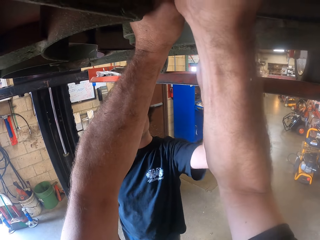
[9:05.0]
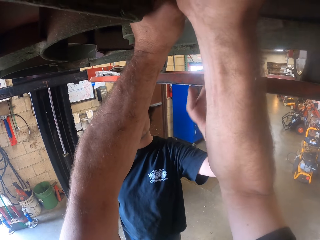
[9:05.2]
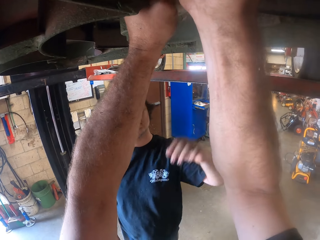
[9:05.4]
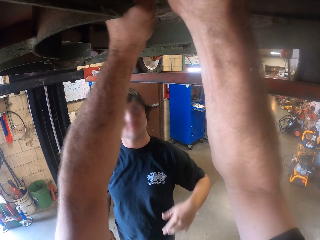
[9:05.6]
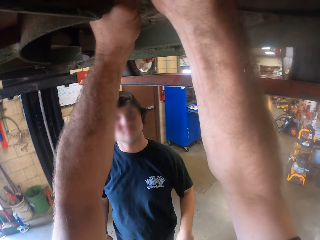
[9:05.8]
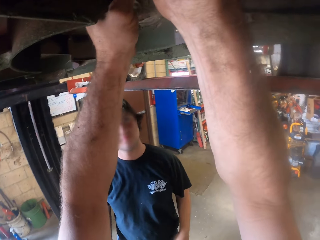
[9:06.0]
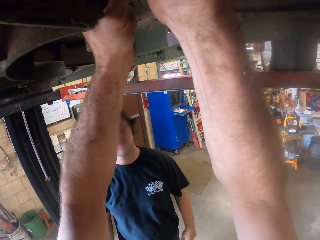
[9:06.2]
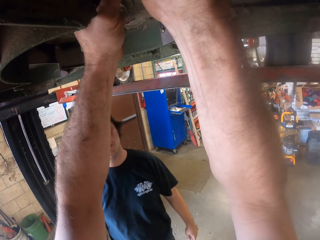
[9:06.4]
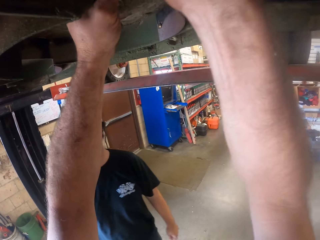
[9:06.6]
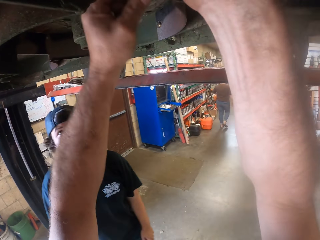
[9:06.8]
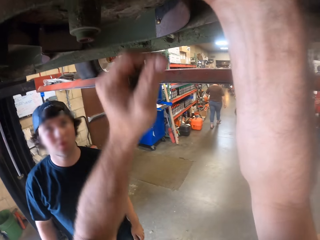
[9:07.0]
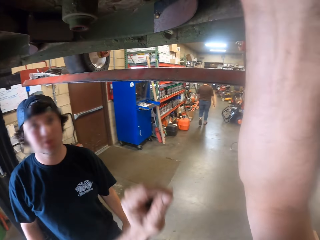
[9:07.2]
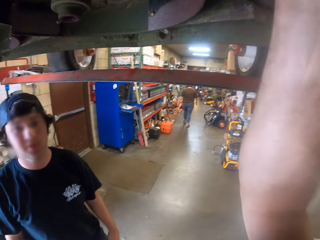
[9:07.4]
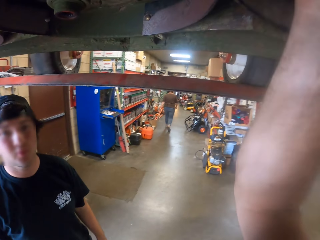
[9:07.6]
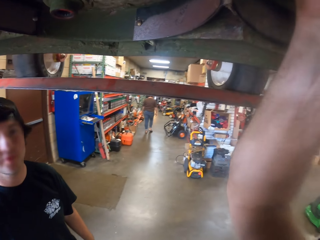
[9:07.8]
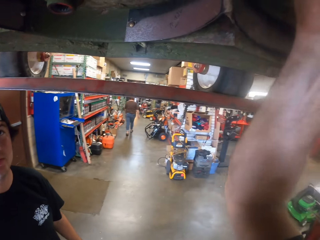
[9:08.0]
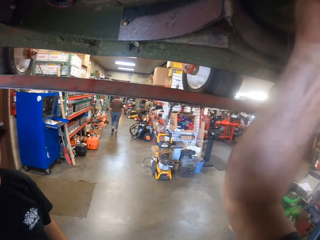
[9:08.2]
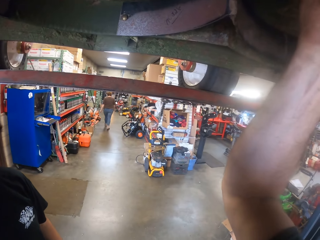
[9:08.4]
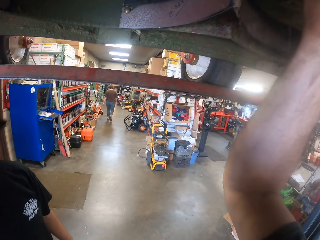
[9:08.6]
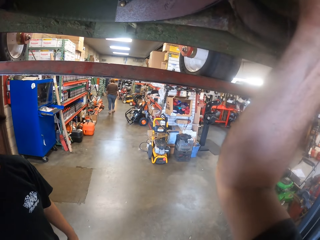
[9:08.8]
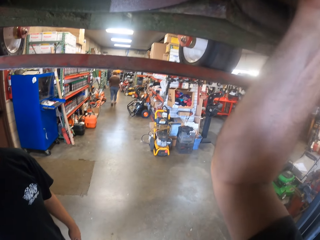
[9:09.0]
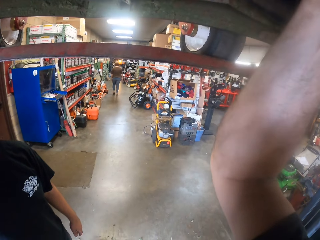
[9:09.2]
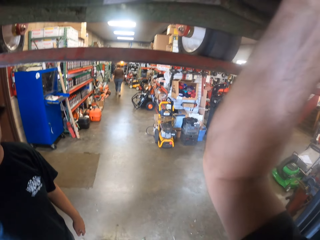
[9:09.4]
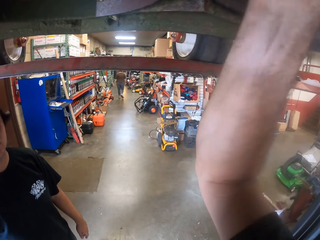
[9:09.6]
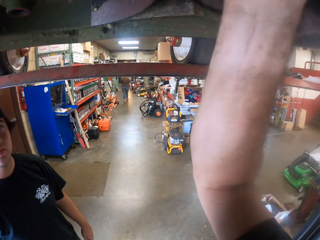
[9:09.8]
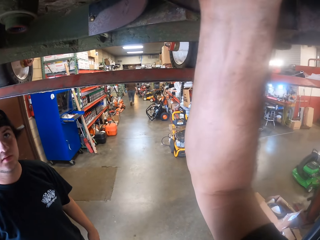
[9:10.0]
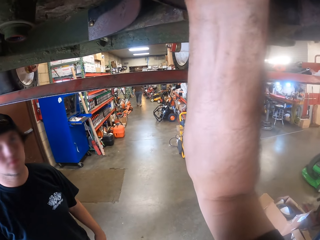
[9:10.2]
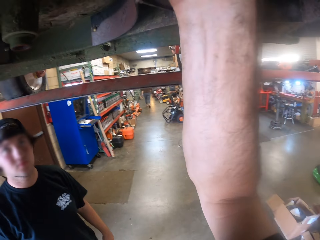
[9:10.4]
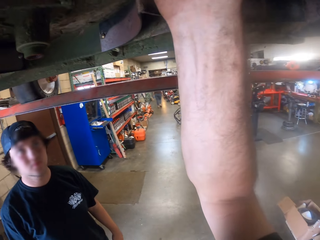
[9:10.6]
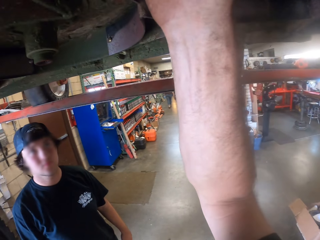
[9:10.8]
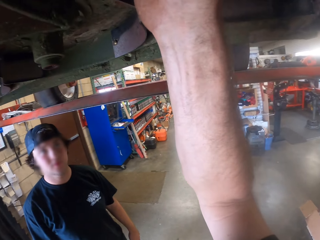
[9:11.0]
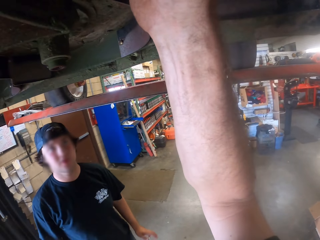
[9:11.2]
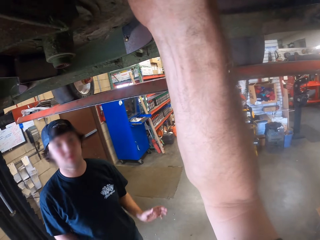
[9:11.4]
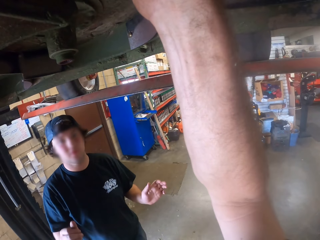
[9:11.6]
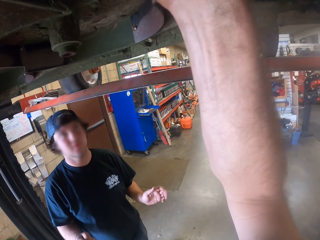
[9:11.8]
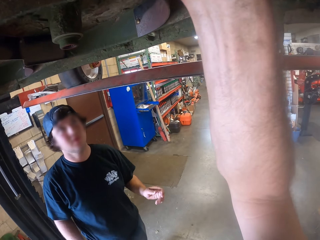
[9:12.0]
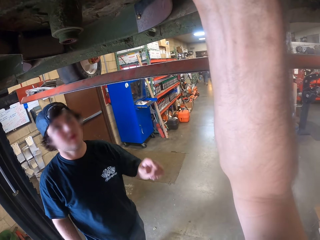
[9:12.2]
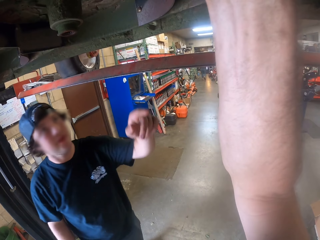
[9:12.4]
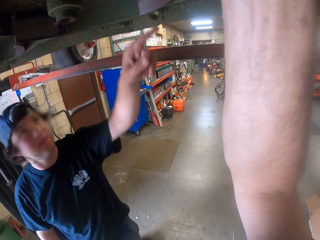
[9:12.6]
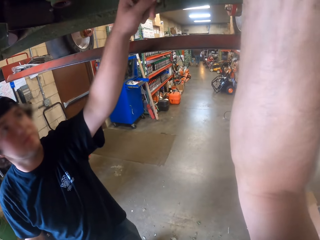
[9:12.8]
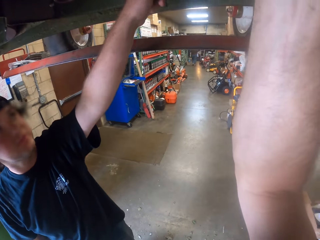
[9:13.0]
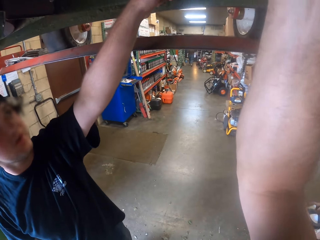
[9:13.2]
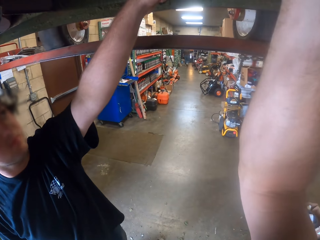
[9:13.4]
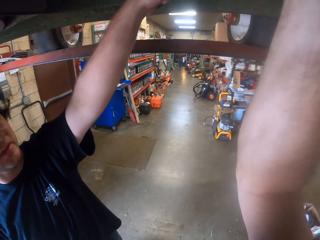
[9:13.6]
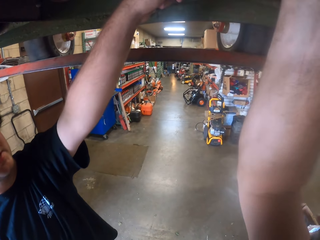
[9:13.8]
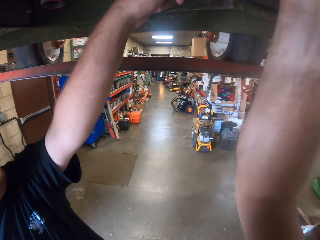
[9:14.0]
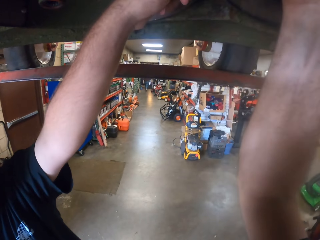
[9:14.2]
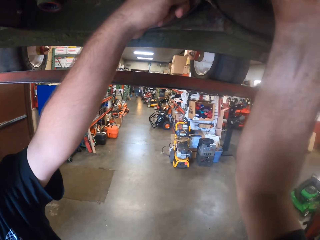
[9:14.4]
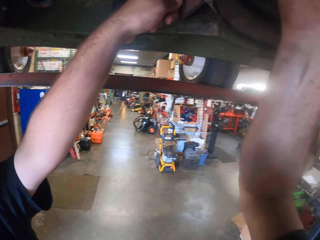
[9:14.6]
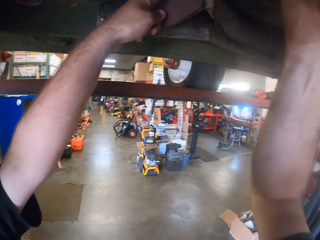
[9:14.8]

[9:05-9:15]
The man drops the hand. The camera wearer fixes the bottom of the vehicle. He removes his left hand from the part underneath the lawn mower. The man raises the hand.

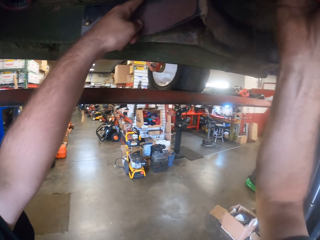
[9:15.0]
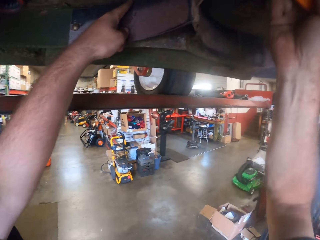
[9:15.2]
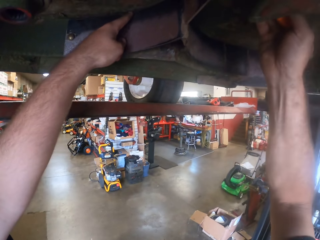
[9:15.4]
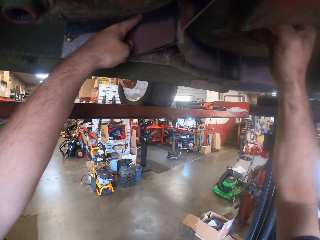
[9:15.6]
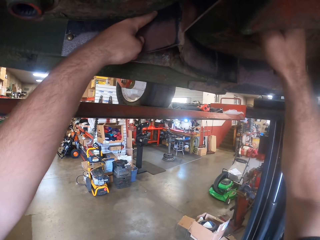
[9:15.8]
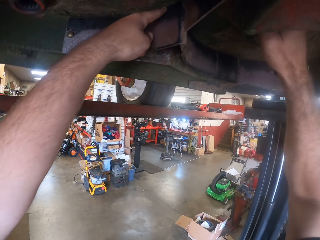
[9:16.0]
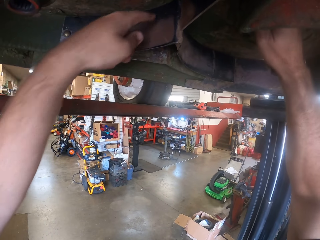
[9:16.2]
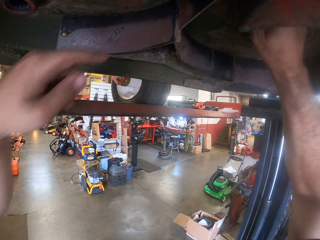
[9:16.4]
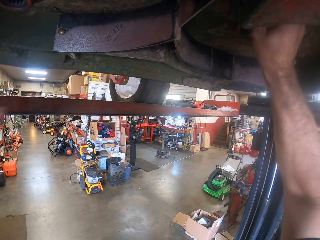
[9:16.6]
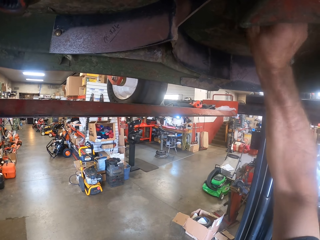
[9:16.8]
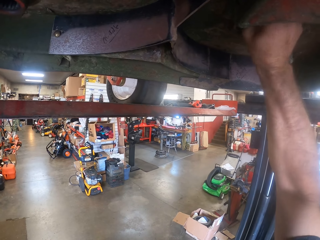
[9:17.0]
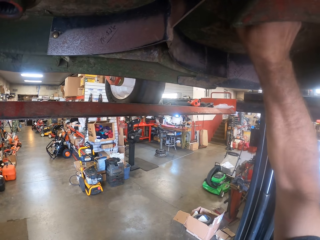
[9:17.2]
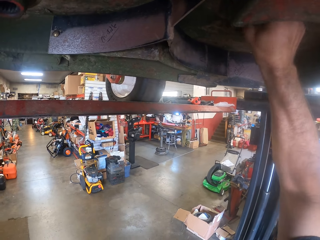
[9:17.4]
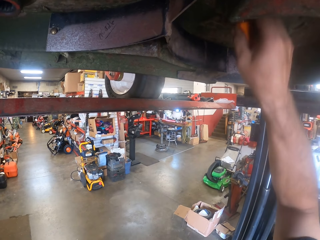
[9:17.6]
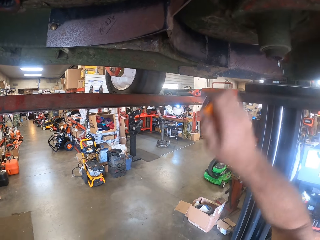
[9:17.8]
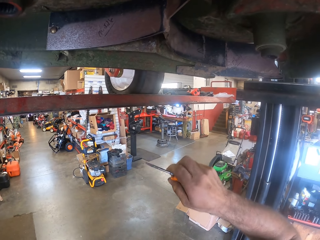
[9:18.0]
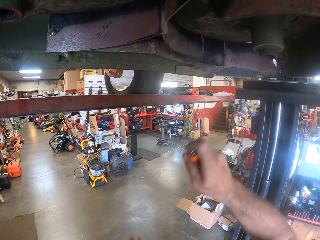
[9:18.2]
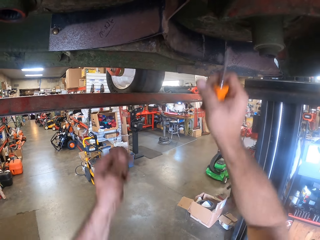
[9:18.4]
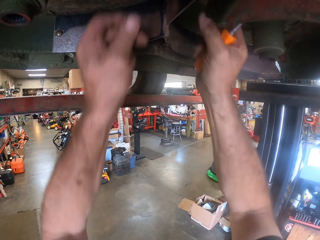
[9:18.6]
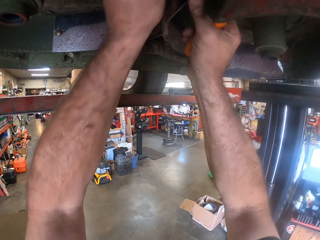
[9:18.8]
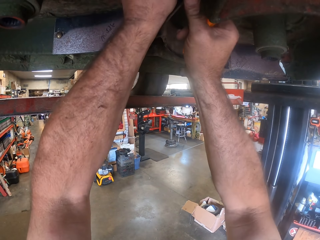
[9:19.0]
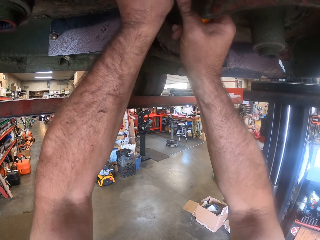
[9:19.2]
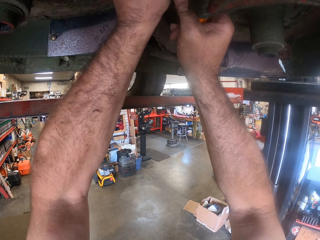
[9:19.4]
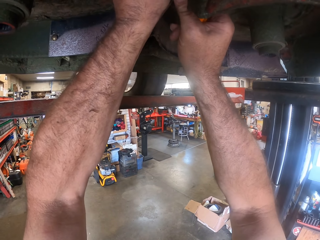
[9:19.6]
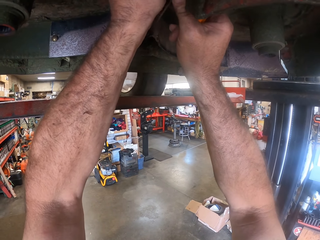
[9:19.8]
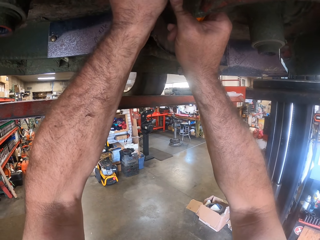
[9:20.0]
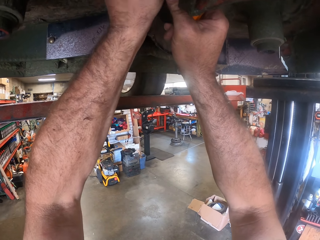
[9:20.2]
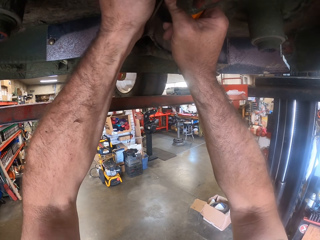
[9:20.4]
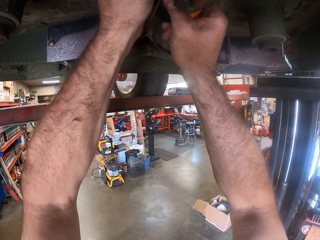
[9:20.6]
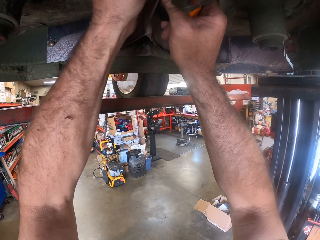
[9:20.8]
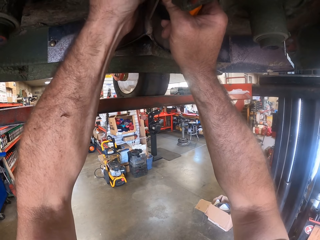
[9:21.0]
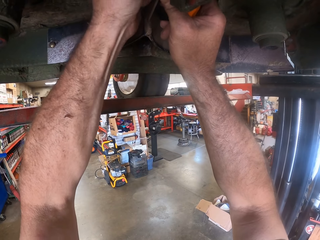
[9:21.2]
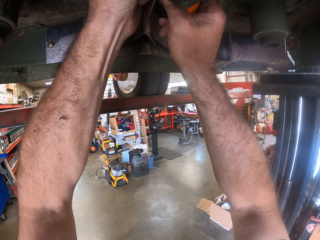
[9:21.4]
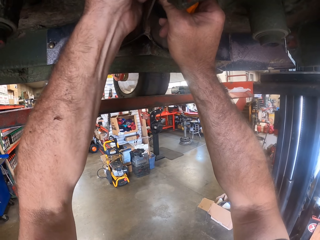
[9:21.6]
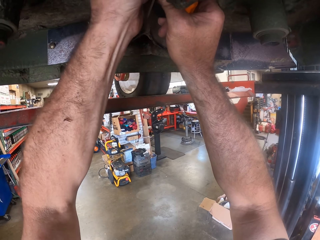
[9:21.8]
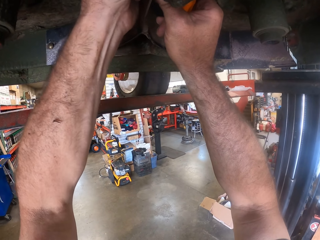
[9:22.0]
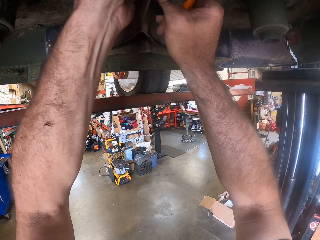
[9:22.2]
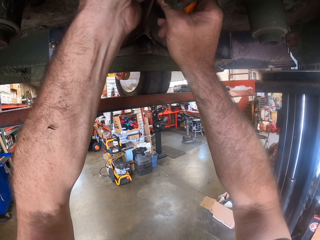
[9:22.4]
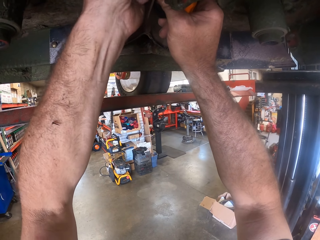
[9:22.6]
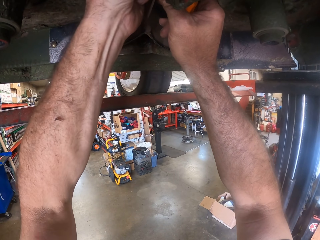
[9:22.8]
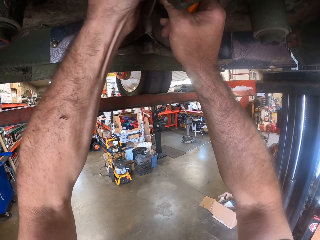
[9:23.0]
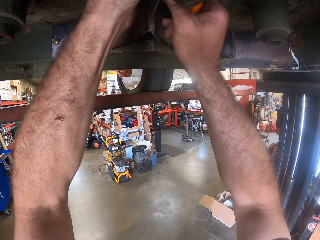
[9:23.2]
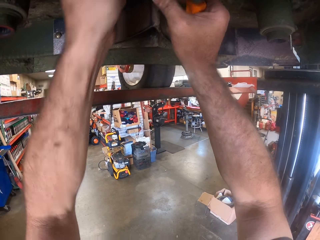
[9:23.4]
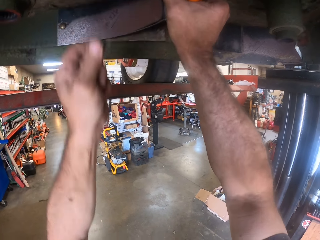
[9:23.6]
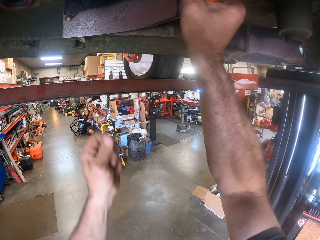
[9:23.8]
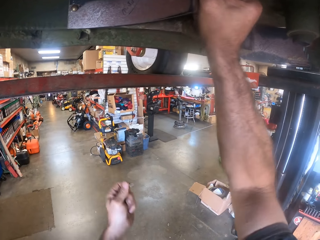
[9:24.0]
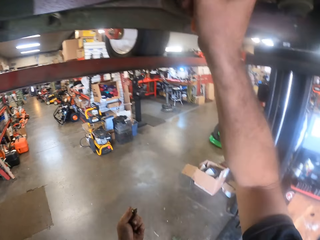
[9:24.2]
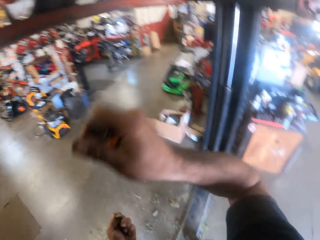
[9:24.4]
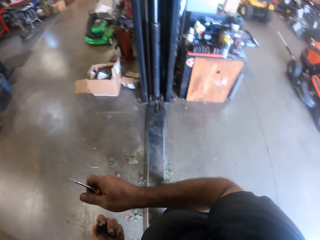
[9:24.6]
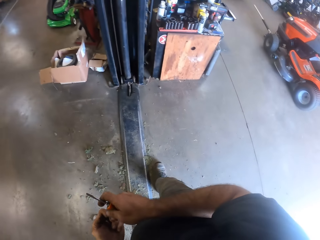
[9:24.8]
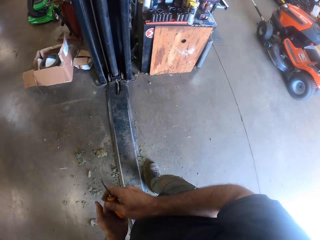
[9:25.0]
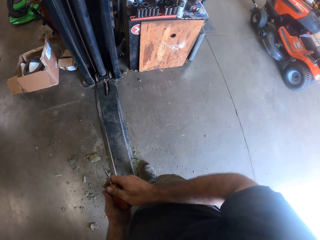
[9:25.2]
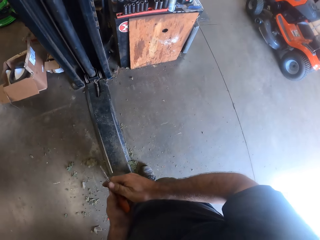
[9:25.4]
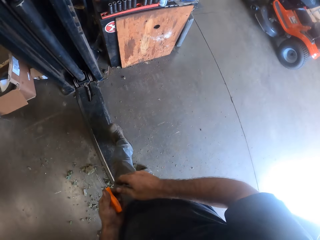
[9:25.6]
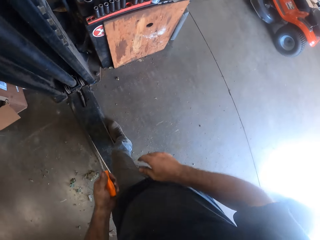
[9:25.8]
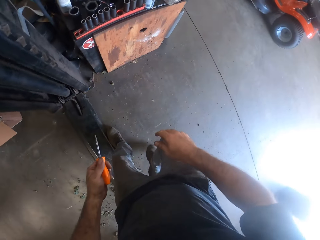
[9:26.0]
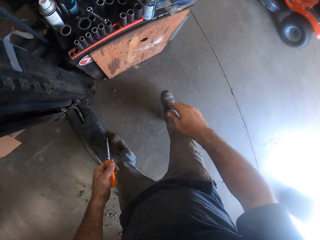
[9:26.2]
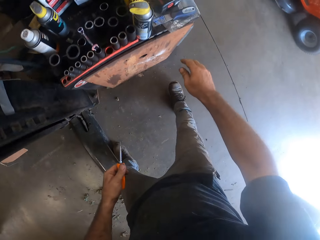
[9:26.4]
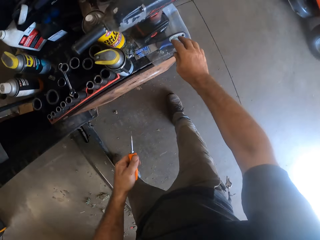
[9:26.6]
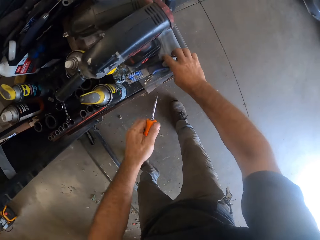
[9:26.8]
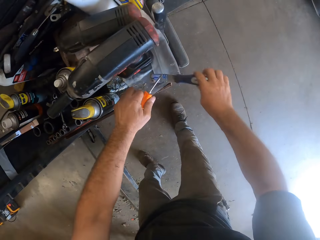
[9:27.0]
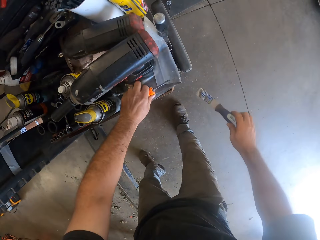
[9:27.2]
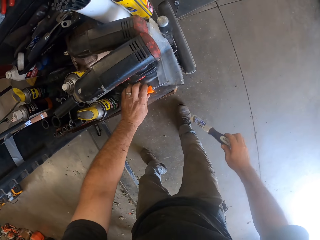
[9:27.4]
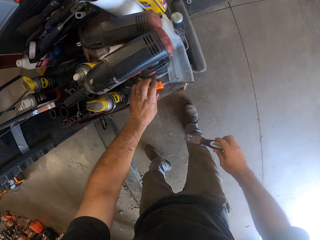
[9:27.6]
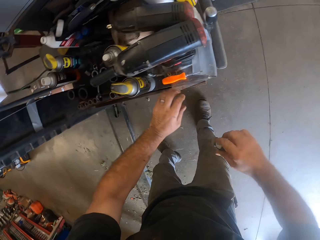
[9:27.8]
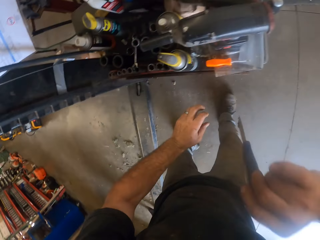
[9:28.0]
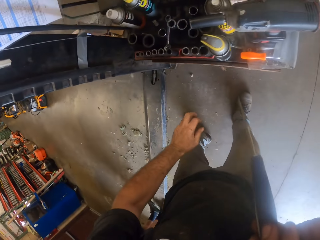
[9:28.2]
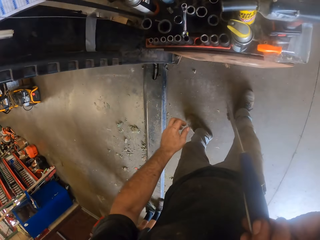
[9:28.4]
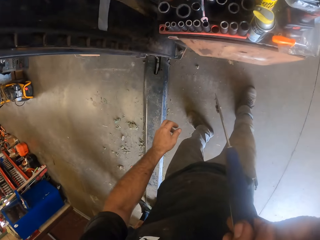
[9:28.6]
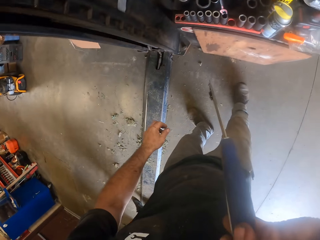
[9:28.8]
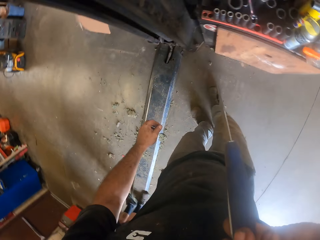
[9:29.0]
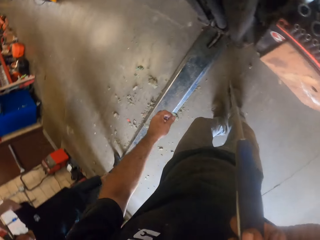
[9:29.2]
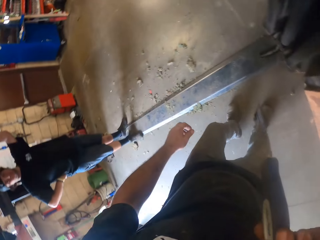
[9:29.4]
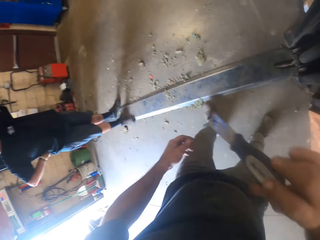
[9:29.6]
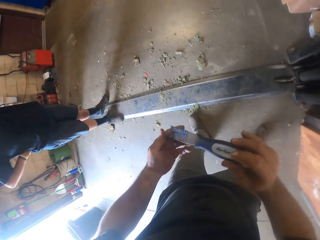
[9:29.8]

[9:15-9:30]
The camera wearer fixes something. A man points at a metal with his finger. The camera wearer removes the screwdriver in his right hand from the part underneath the lawn mower. He repairs the part under the lawn mower with both hands. He removes his left hand from the part underneath the lawn mower. He pulls a bolt off the metal. He removes his right hand from the part underneath the lawn mower. He walks around the workshop. He passes the screwdriver in his right hand to his left hand. He picks up a scraper from the table with his right hand. He drops the screwdriver on the table. He lifts his hand. He touches his face with the back of his hand with his right hand. He walks around the workshop.
